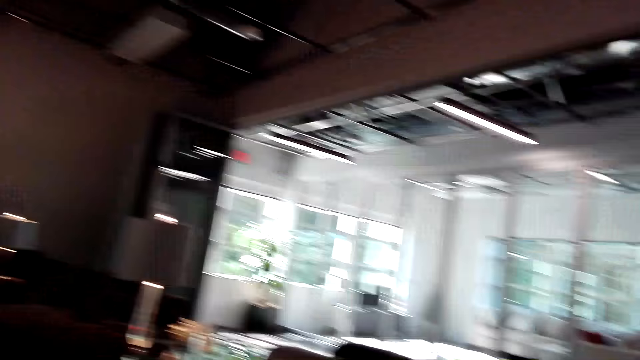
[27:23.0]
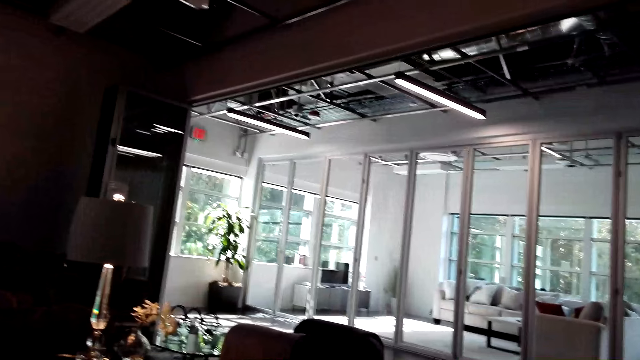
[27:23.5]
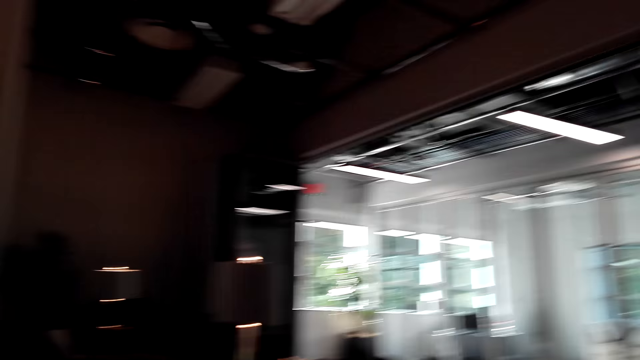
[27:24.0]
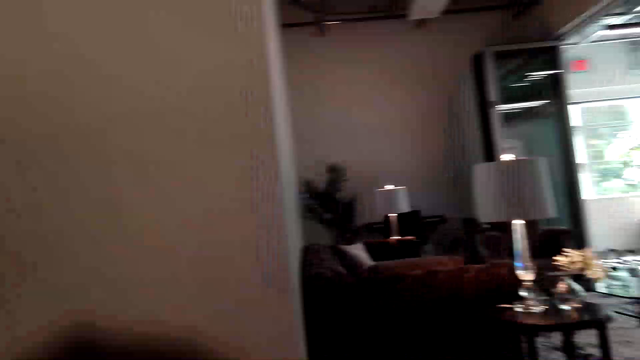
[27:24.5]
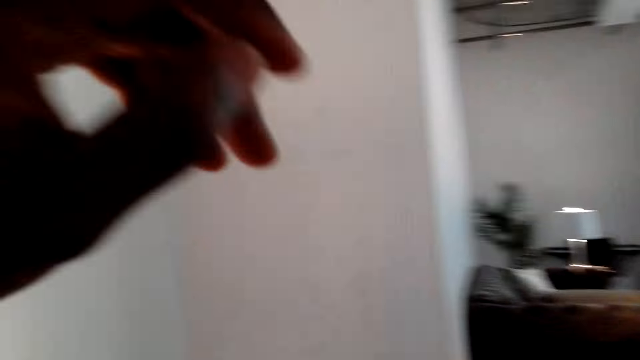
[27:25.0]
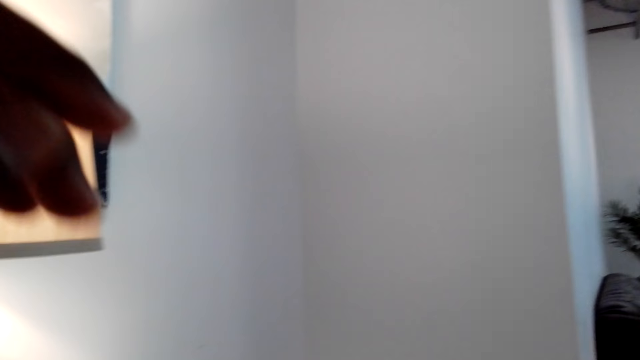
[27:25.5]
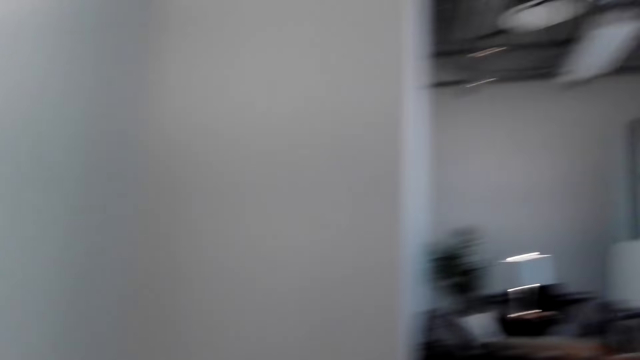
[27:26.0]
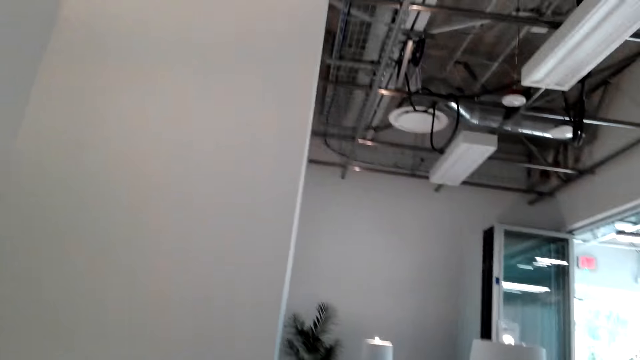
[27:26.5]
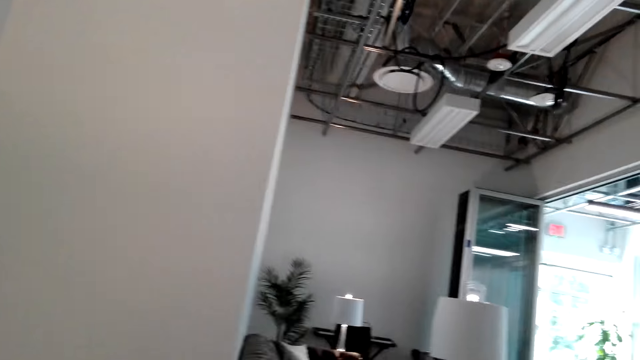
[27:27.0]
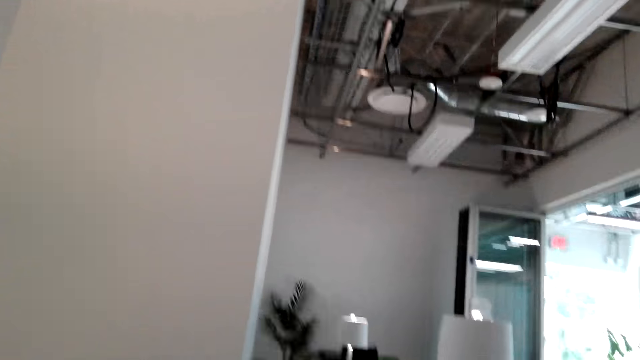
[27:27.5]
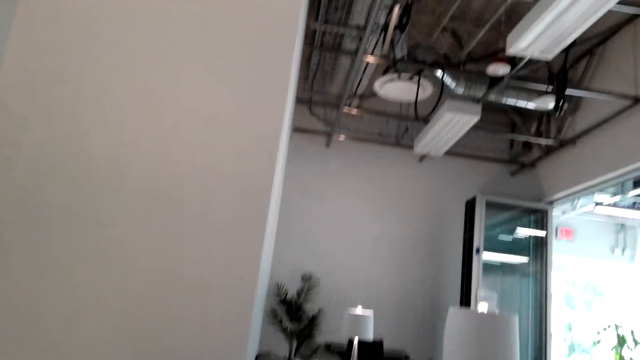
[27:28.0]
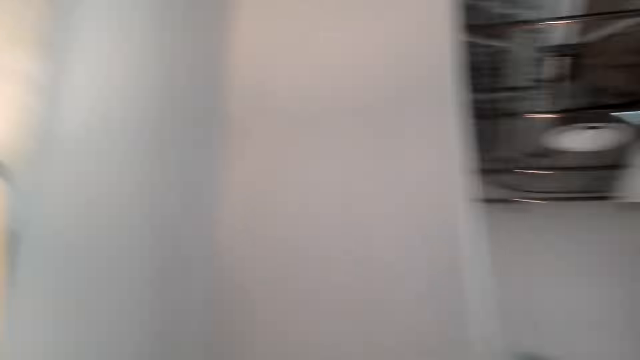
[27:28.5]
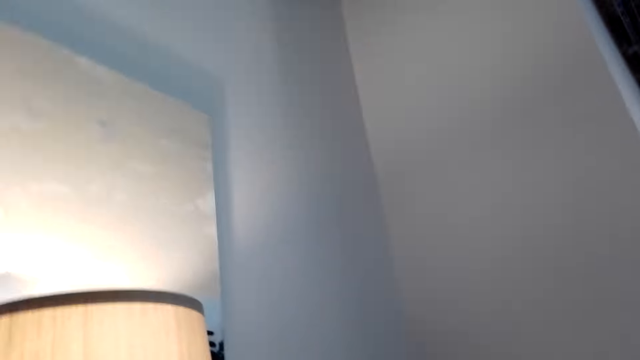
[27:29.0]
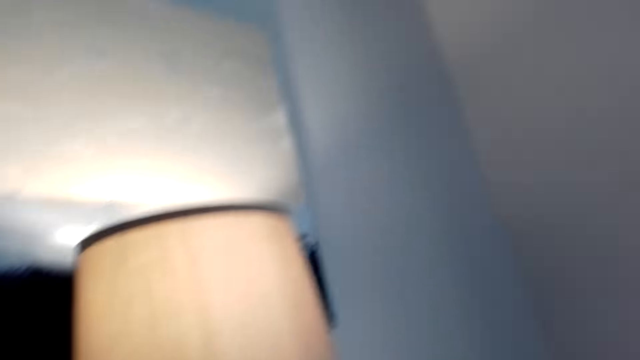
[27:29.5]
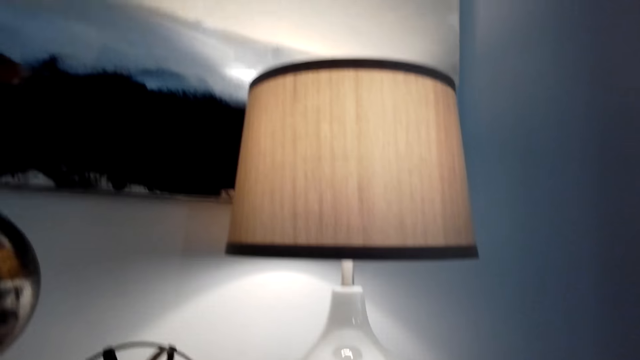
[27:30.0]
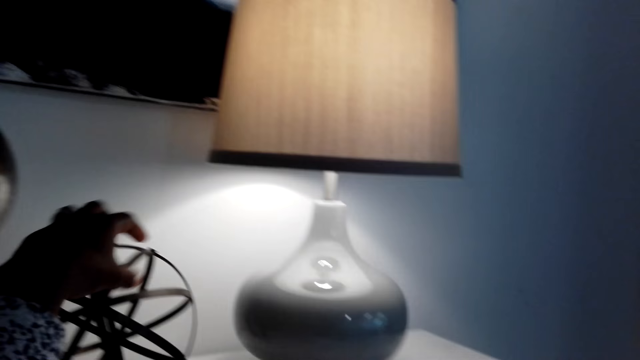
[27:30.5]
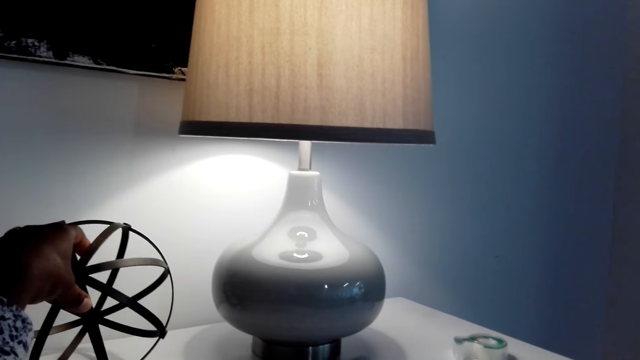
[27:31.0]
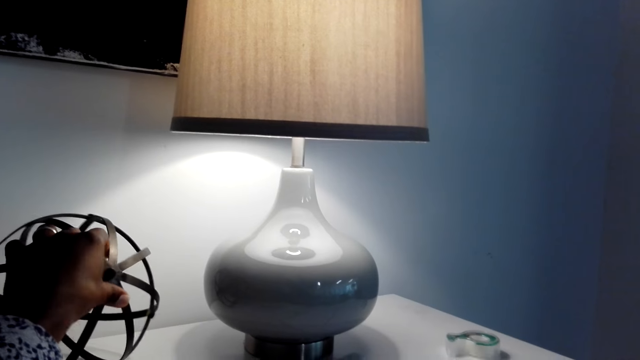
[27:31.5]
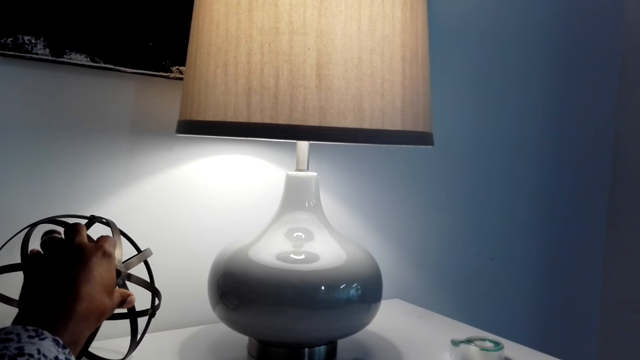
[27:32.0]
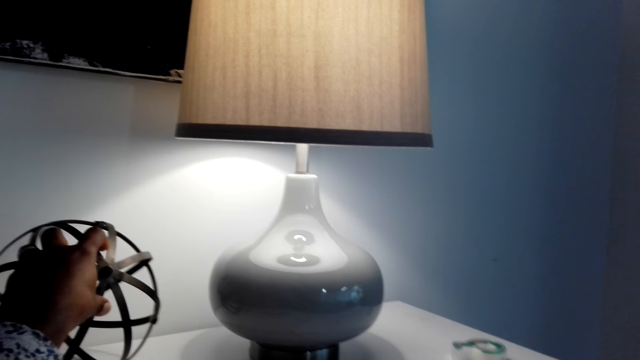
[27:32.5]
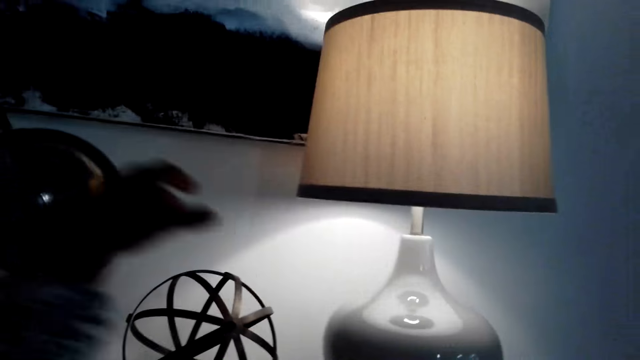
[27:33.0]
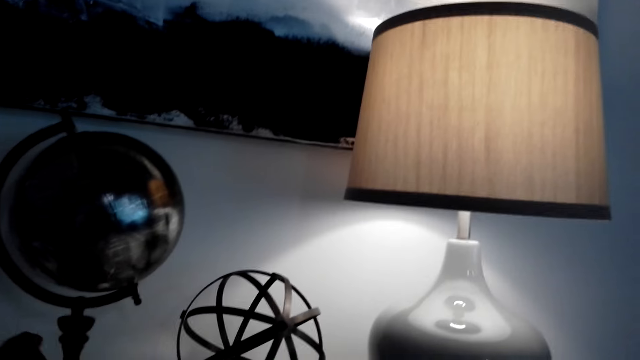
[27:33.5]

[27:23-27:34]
The camera wearer raises his hand. He looks around. He touches something on the table. He holds an office decoration.

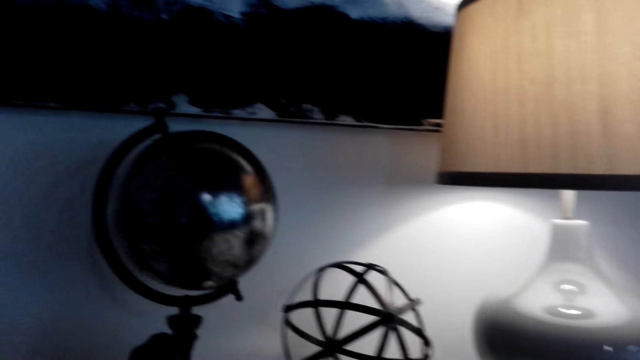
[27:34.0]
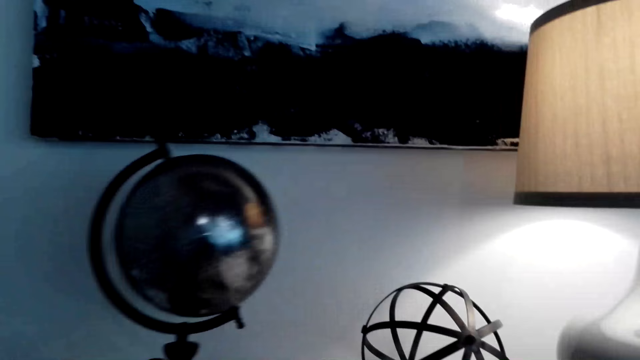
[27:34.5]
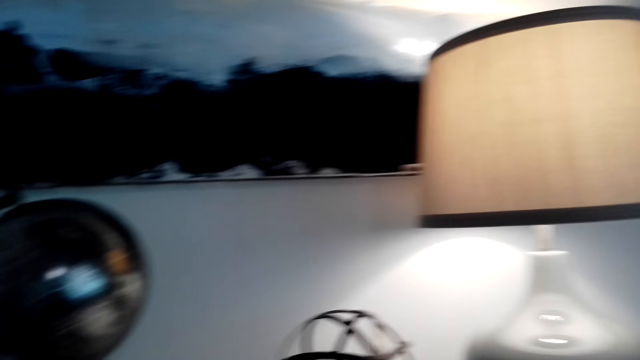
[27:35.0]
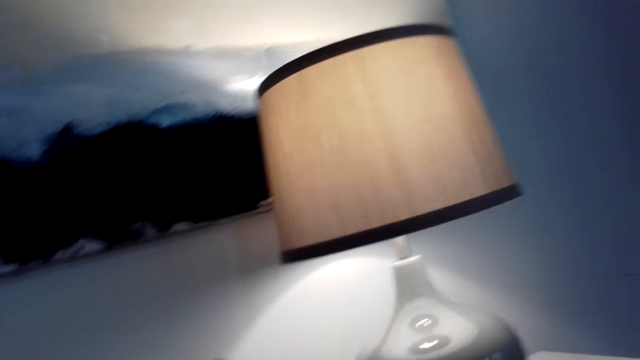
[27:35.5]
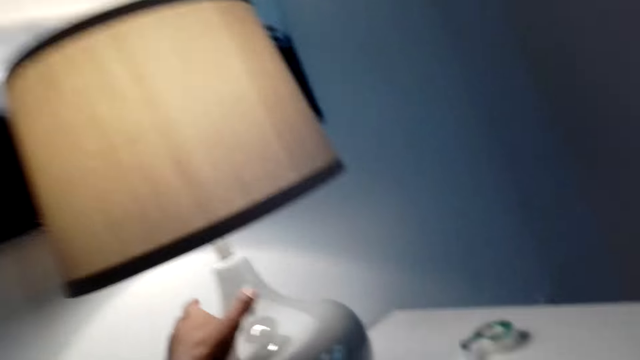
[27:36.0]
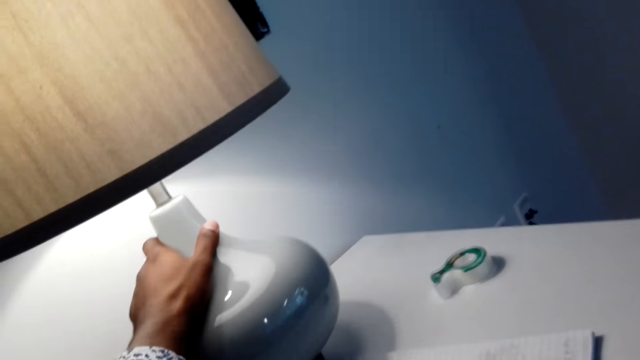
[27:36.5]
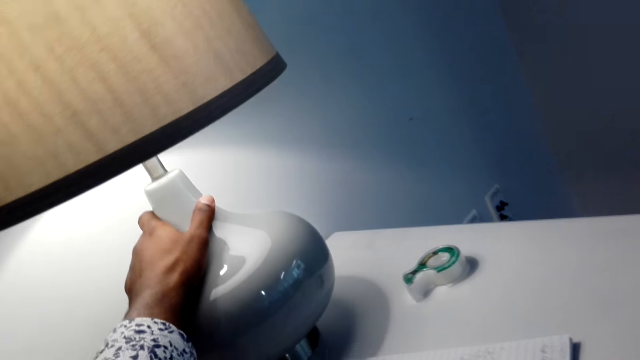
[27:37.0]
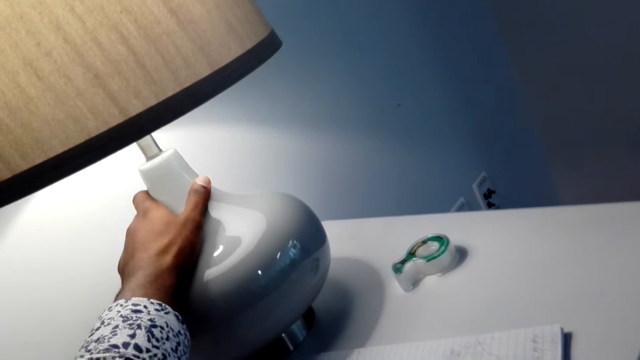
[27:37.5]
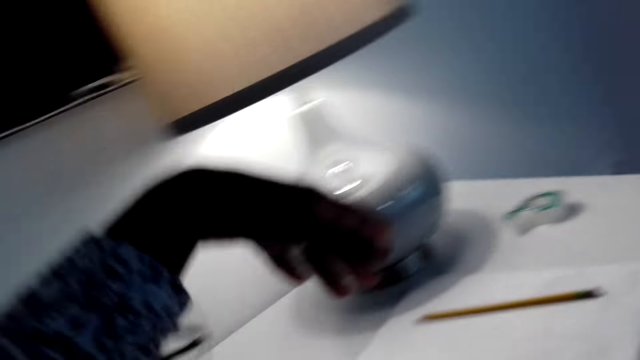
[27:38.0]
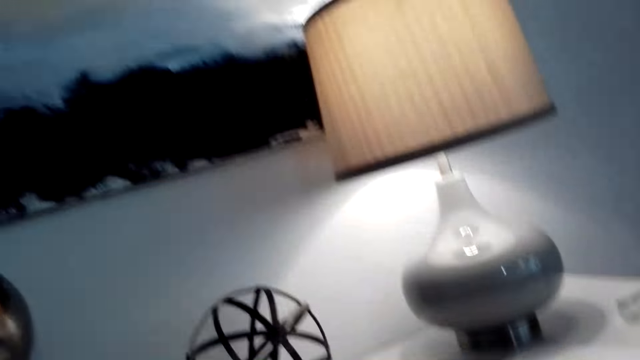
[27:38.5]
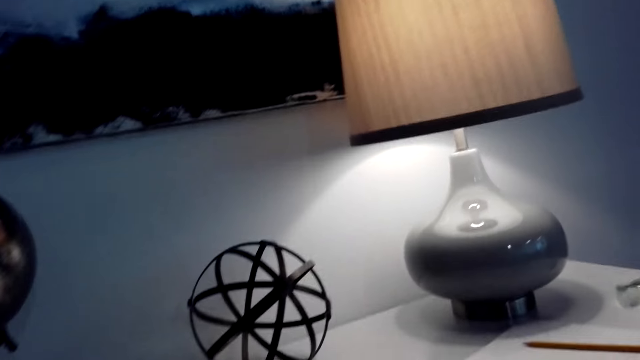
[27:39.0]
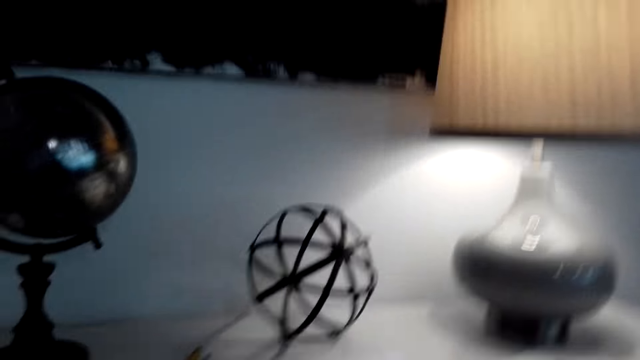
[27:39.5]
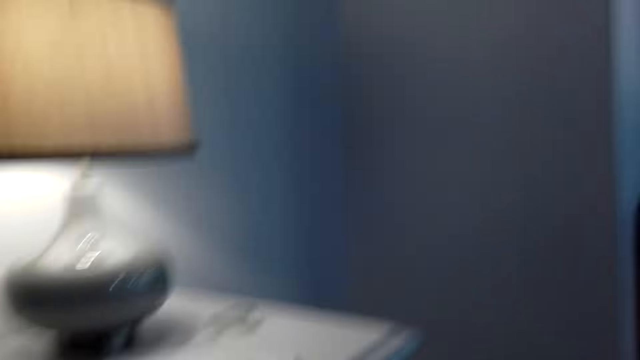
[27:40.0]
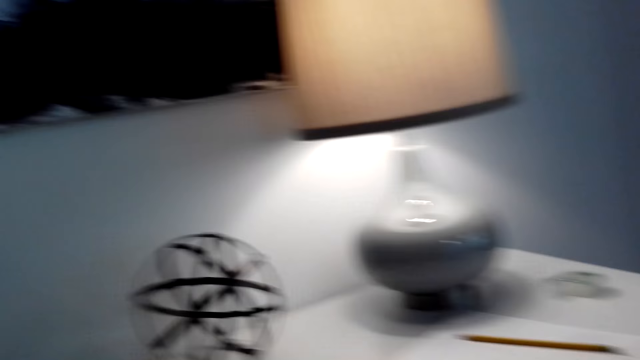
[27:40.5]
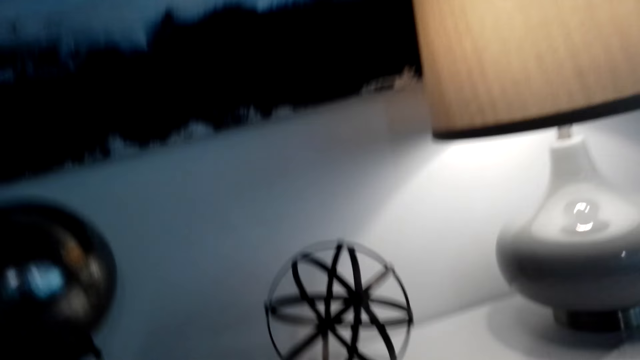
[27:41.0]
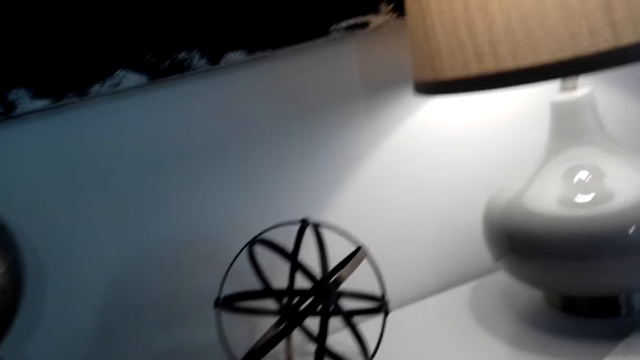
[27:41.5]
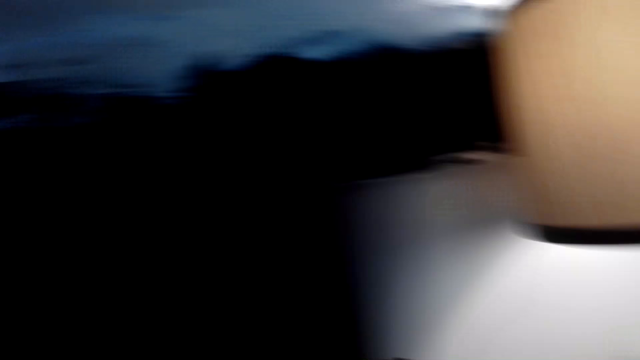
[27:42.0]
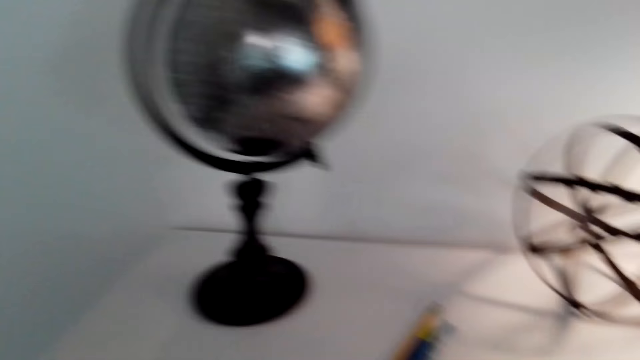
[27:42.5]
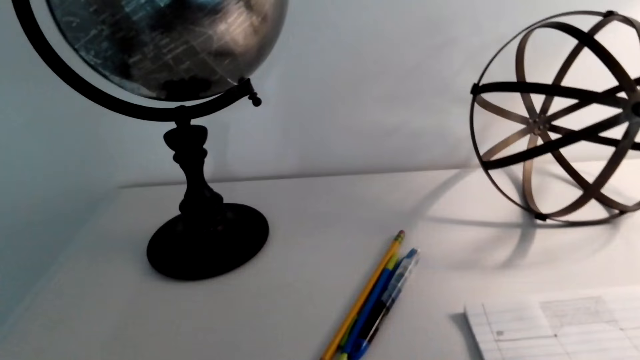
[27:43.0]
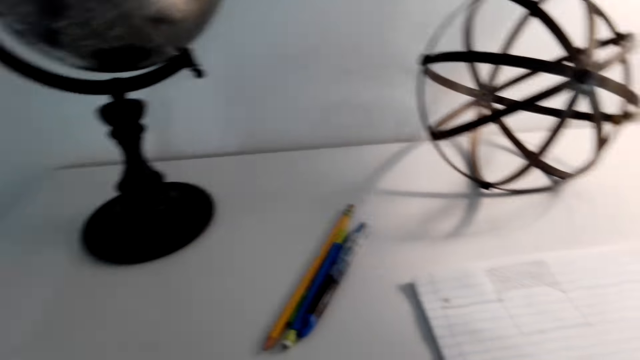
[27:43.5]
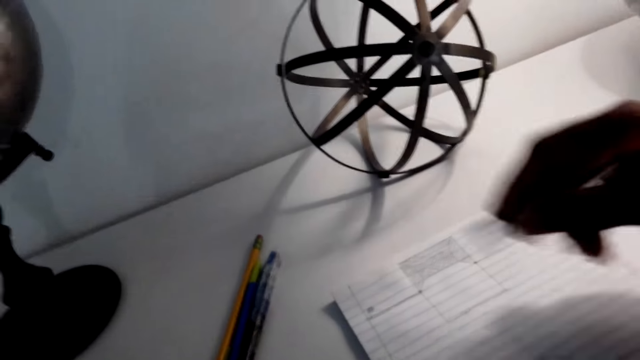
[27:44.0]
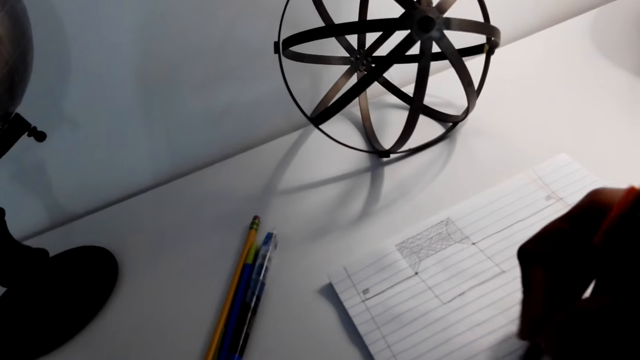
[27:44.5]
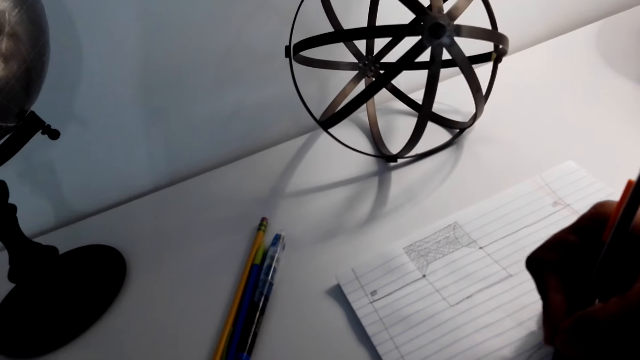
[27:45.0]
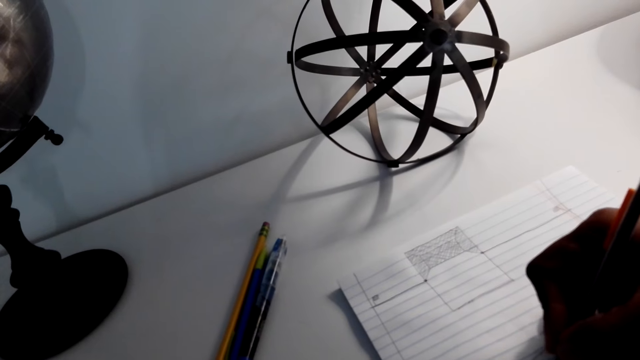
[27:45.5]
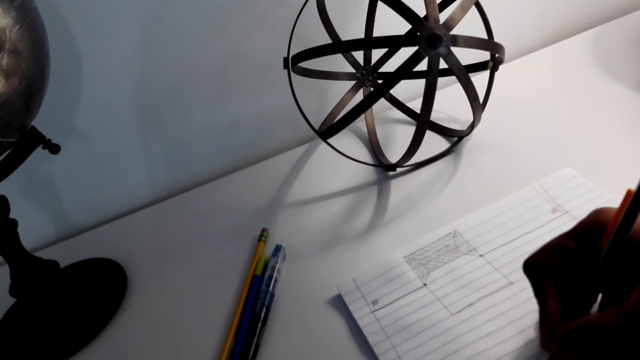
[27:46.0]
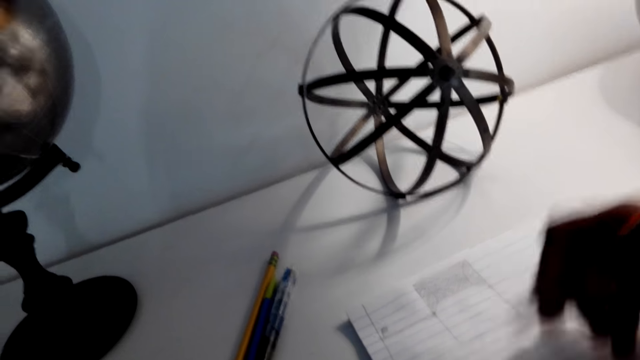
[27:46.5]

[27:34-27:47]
The camera wearer moves a globe on the table. They touch the table lamp on the table with the left hand. They move the light lamp. They look around. They draw on a paper with a pen.
